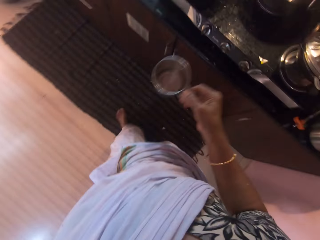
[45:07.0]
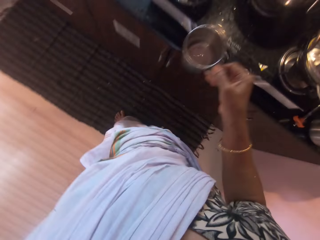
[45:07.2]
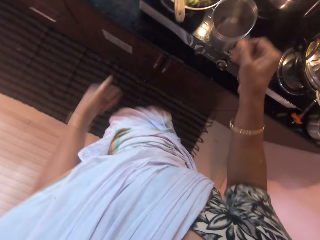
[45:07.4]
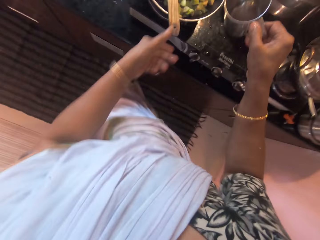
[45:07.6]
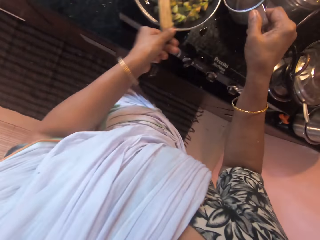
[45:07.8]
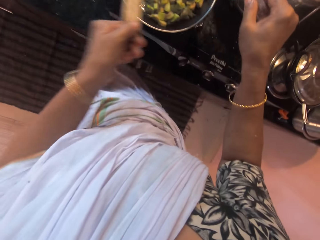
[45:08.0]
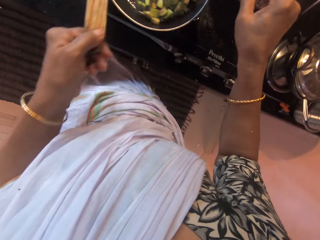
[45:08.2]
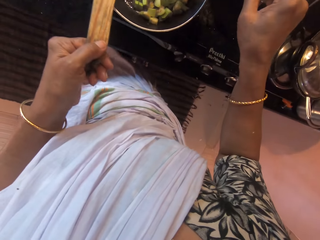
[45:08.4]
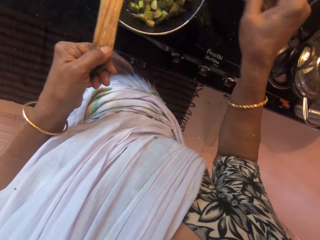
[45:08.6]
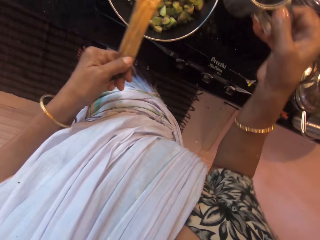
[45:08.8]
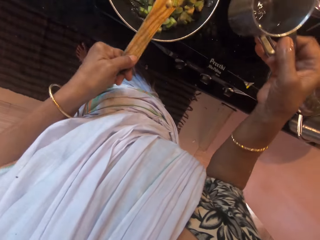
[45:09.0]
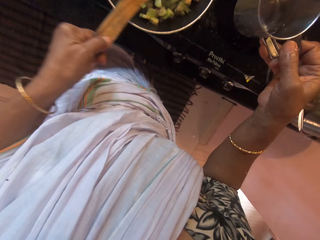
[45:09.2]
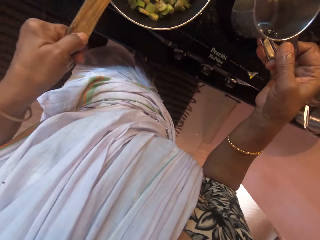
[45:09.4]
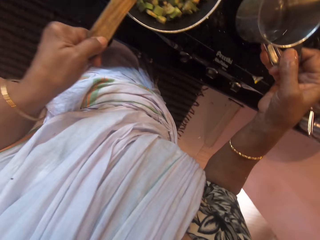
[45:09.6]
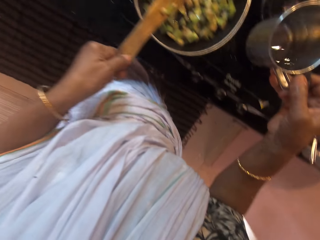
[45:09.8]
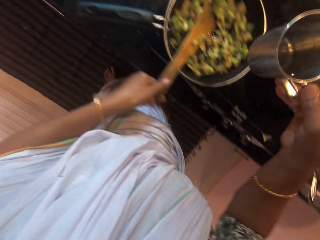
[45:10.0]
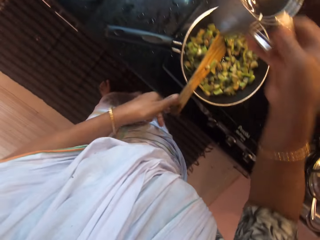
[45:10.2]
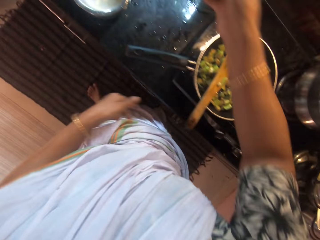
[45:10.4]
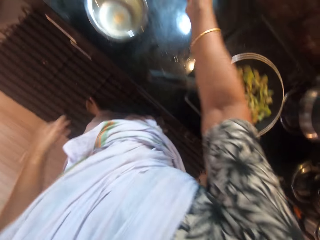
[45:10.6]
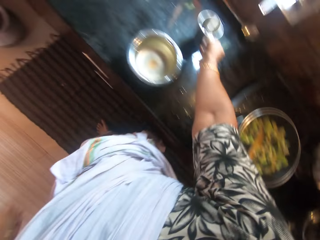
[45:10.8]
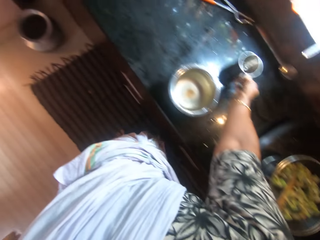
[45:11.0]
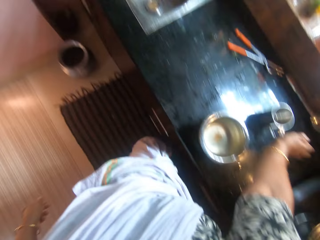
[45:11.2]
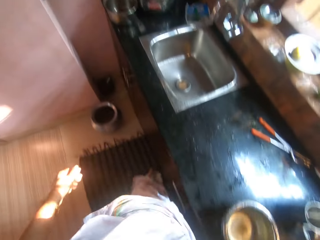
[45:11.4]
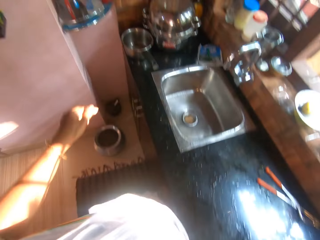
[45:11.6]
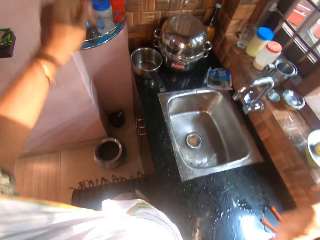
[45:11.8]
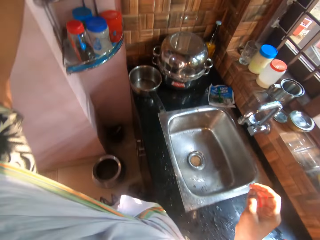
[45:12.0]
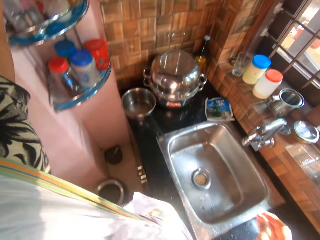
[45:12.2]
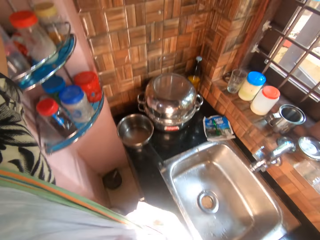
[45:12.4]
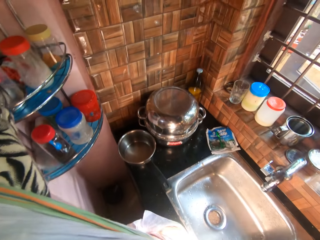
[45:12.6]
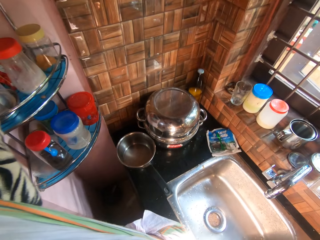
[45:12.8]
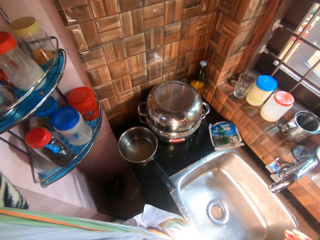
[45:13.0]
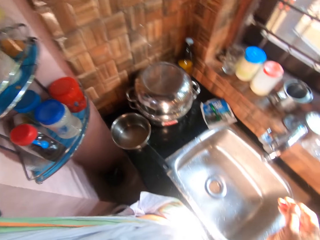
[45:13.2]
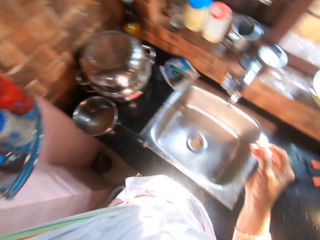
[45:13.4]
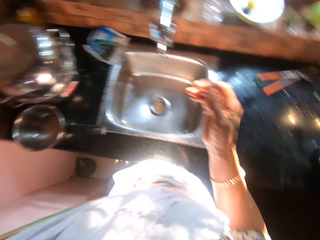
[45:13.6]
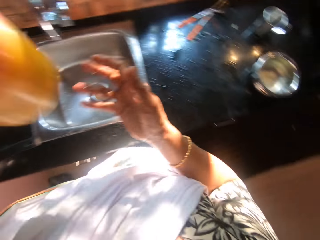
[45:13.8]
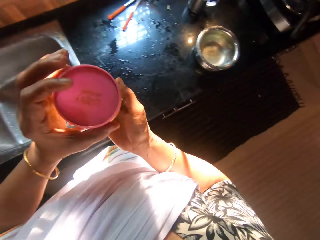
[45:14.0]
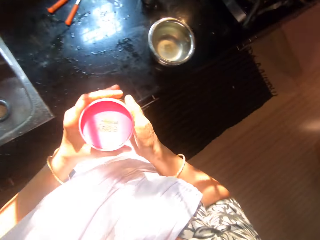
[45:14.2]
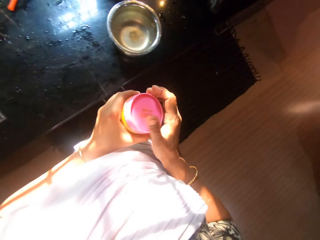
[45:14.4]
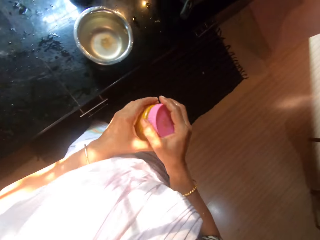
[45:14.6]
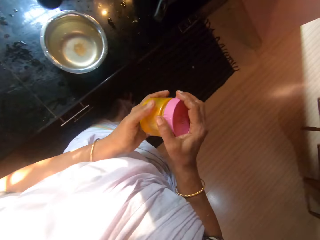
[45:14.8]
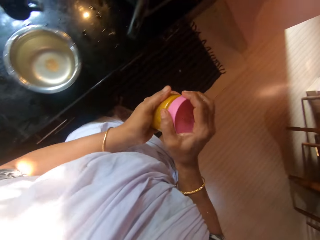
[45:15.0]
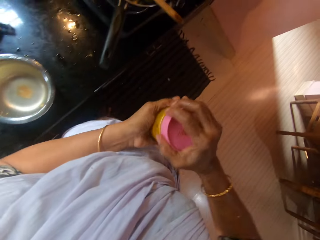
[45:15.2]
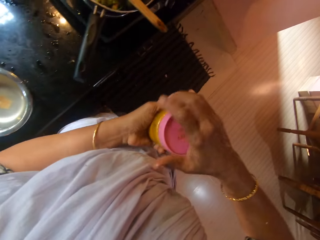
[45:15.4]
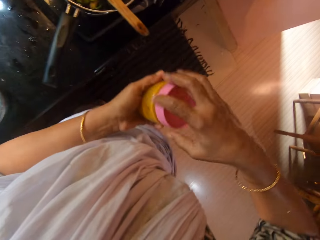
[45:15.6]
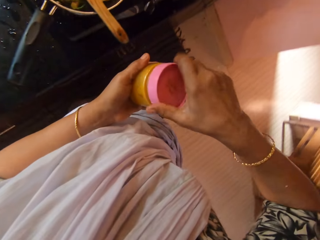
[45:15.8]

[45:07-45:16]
The camera wearer picks the spatula in the frying pan on the cooker with her left hand. She pours the water from the cup in her right hand into the frying pan on the cooker. She stirs the chopped pear in the frying pan on the cooker with the spatula in her left hand. She drops the cup of water in her right hand on the slab. She picks a plastic or tin of turmeric from the rack with her left hand. She holds the plastic of turmeric in her hands. She opens the lid of the can of pepper in her left hand with her right hand. She opens the lid on the plastic of turmeric with her right hand.

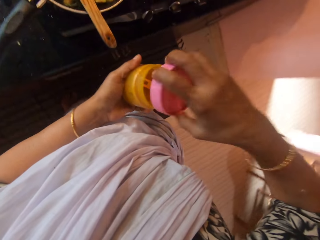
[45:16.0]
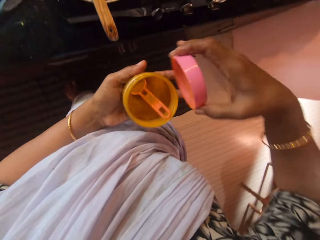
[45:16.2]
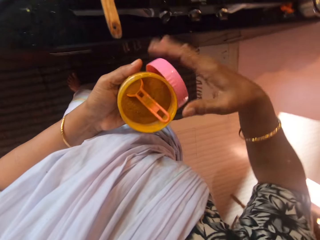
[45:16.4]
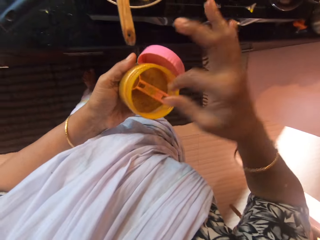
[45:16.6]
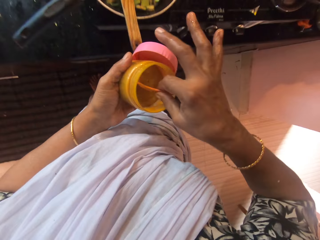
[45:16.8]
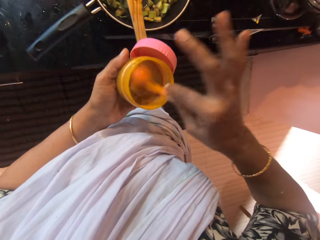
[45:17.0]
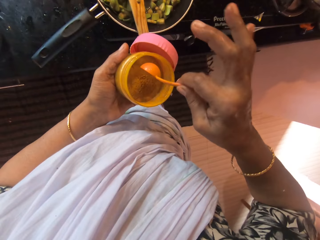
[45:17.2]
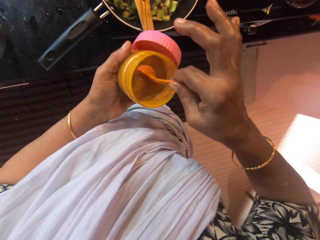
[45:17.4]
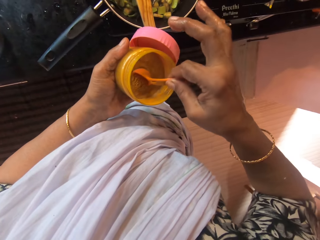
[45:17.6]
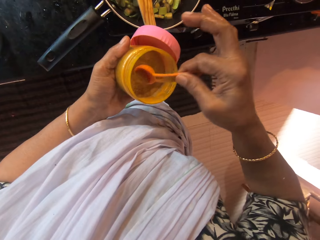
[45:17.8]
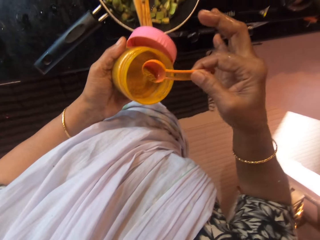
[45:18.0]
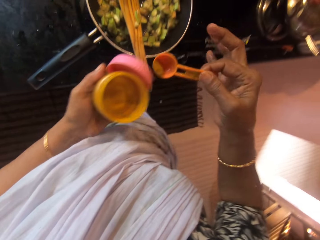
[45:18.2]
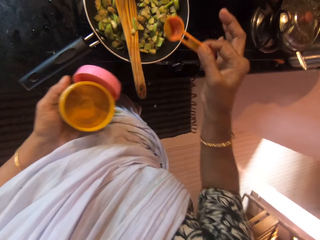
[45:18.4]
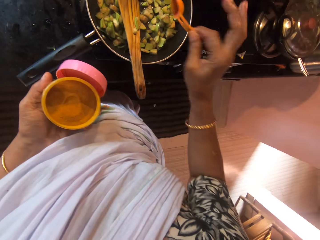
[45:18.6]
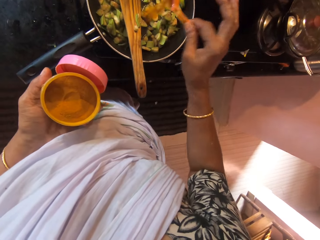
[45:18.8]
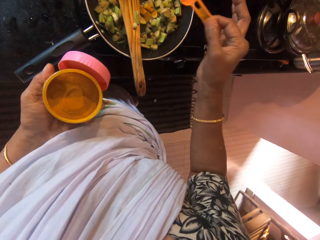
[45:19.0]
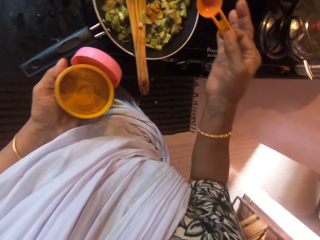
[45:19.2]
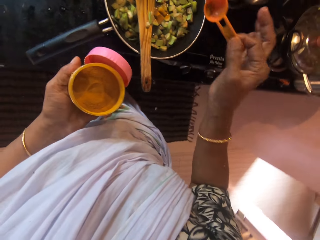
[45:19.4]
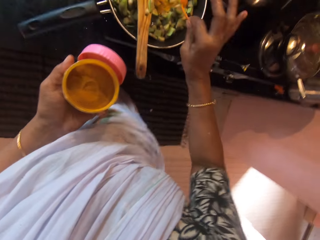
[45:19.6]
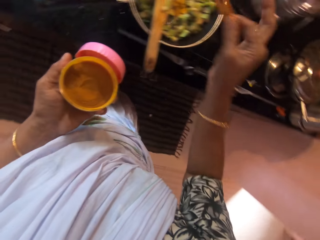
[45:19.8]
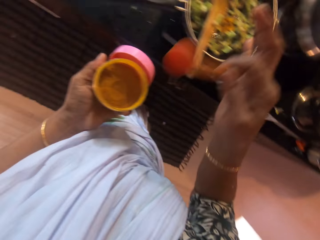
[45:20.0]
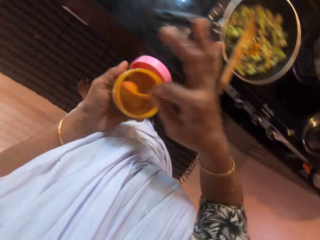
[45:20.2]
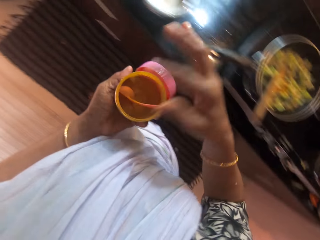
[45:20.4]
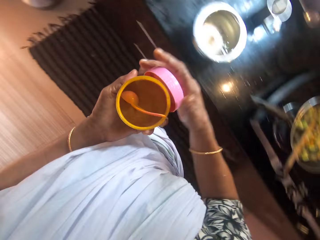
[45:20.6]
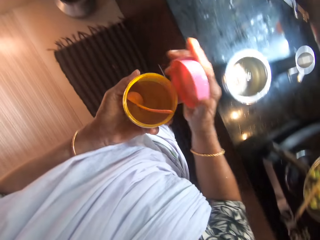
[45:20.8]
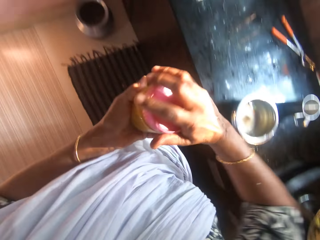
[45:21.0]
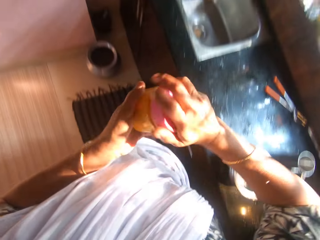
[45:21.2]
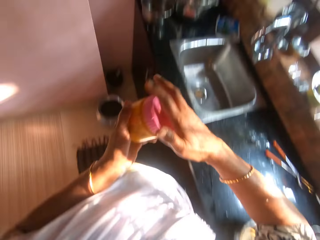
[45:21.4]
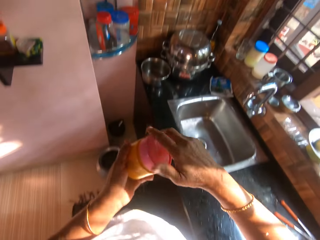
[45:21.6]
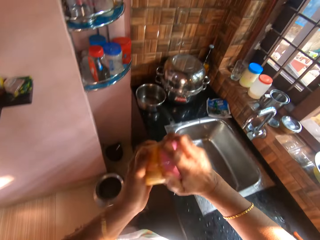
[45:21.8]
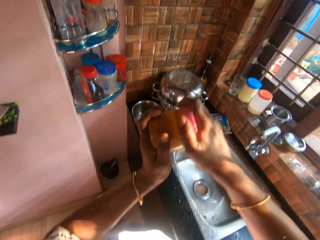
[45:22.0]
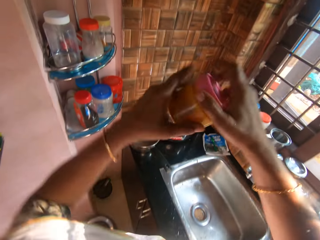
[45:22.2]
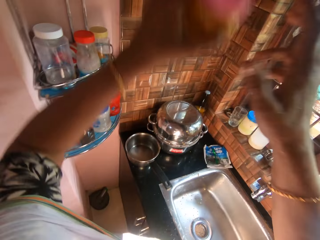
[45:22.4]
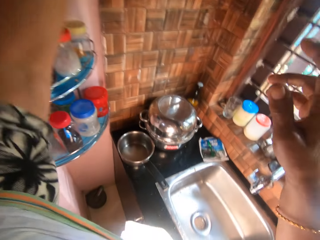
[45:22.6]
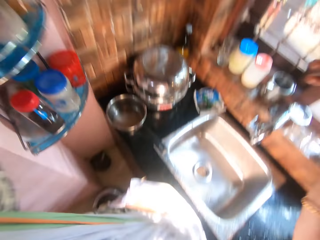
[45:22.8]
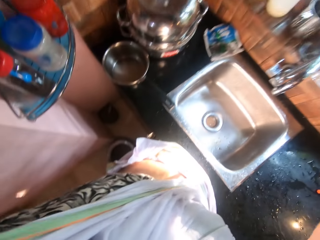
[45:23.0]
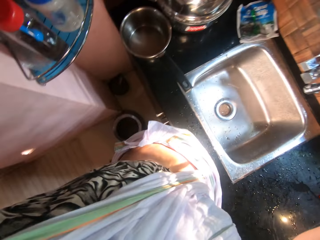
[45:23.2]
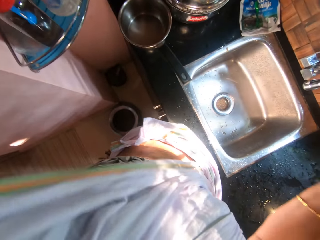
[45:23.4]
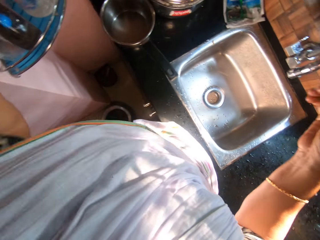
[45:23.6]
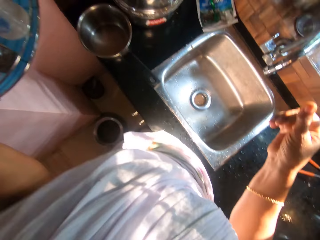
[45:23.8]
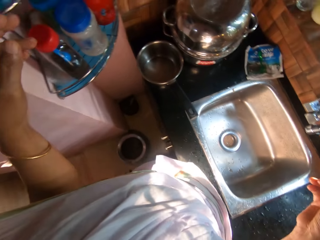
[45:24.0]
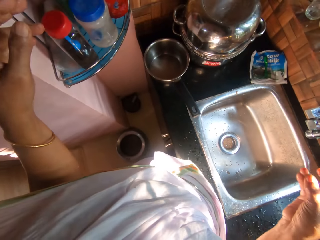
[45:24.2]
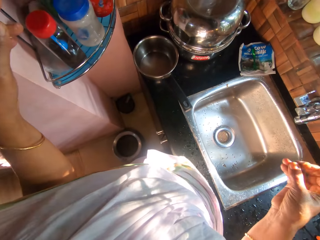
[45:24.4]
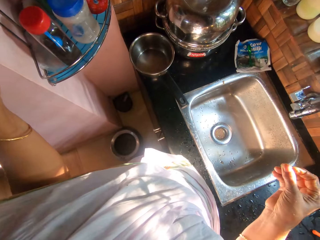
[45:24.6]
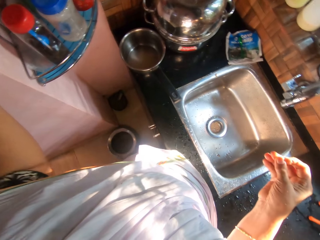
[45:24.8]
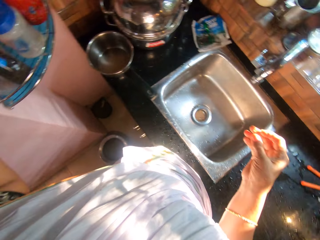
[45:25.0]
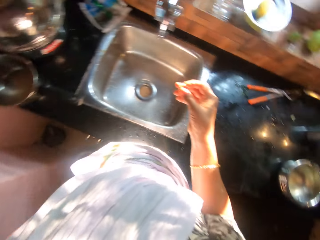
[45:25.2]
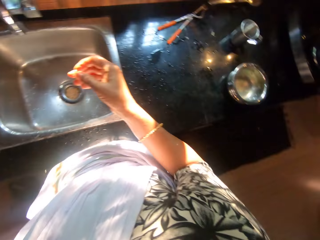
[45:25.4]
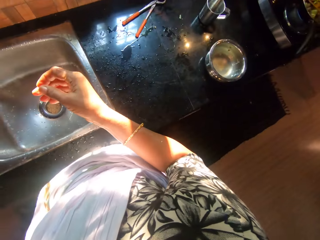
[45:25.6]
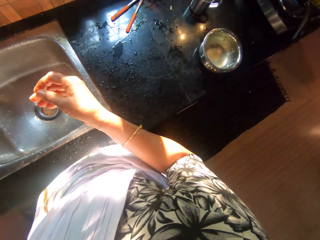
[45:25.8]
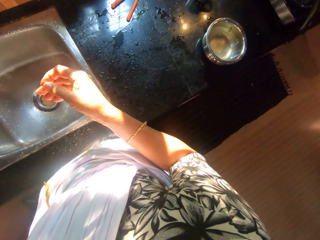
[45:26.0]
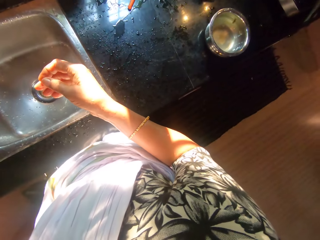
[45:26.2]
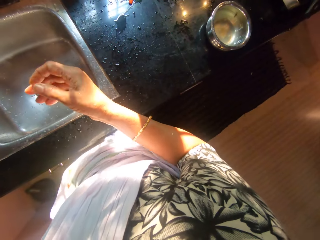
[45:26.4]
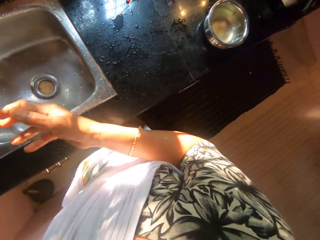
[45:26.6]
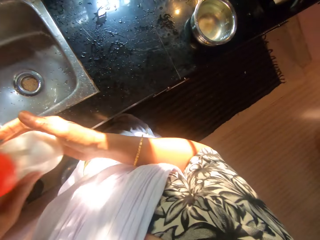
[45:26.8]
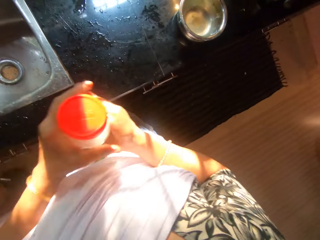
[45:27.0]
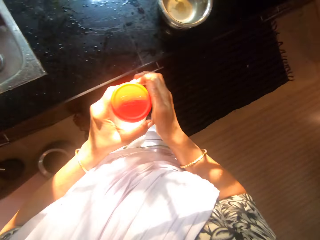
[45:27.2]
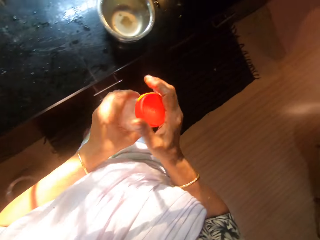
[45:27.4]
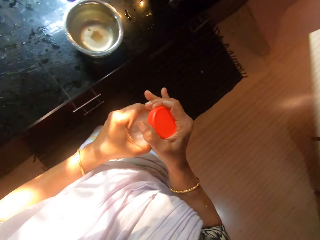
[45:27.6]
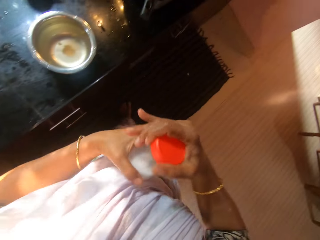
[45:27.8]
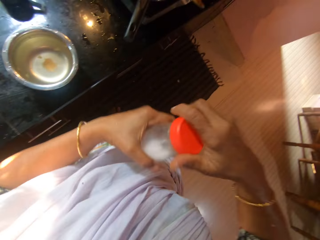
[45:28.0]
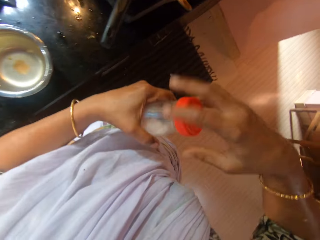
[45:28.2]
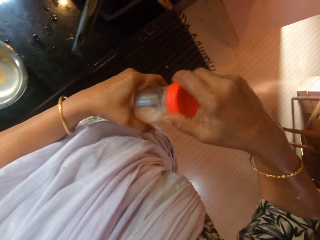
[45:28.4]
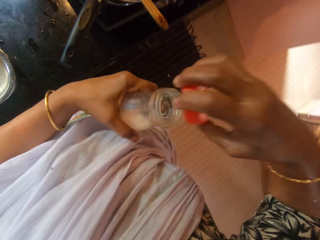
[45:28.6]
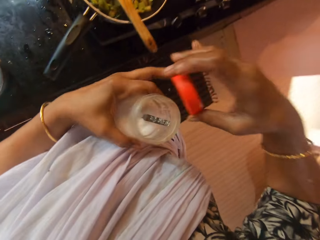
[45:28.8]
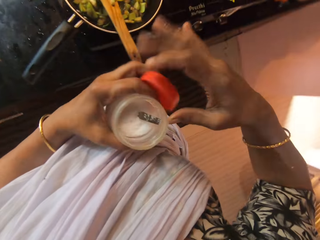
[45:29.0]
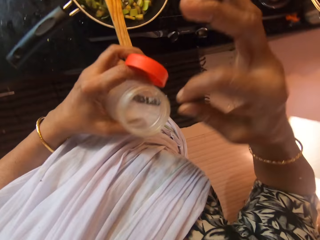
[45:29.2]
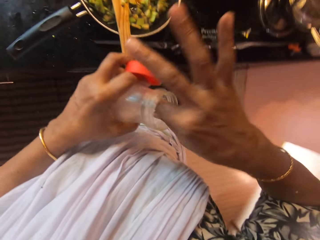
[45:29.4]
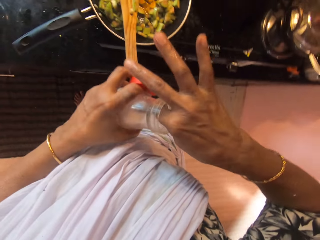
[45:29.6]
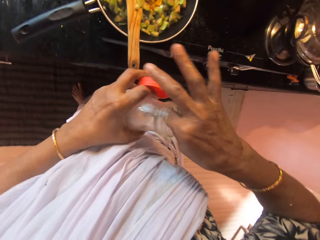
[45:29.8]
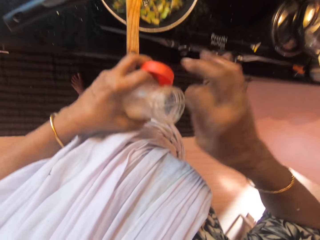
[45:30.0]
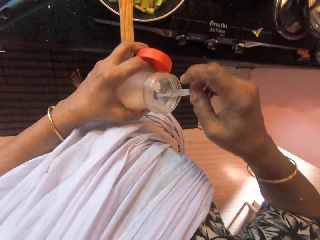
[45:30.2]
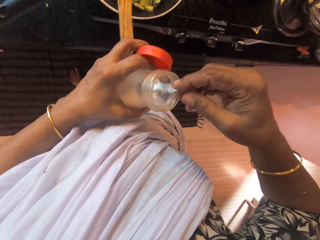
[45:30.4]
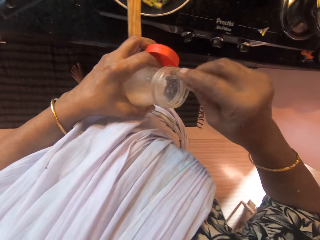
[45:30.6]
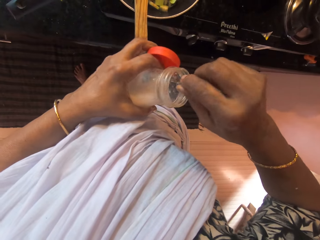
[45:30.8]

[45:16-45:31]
The camera wearer passes the lid from her right hand to her left hand. She holds the lid with the left hand. She picks a spoon from the can of pepper in her left hand with her right hand. She scoops pepper from the can of pepper in her left hand with the spoon in her right hand. She pours the pepper into the pan of vegetables with the spoon in her right hand. She drops the spoon in the can of pepper in her left hand with her right hand. She passes the lid from her left hand to her right hand. She covers the can of pepper in her left hand with the lid in her right hand. She drops the can of pepper in the cabinet with her left hand. She drops a can of salt in her right hand with her left hand. She grabs the can of salt with her left hand. She carries the container. She opens the lid of the can of salt in her left hand with her right hand. She passes the lid from her right hand to her left hand. She picks a spoon from the can of salt in her left hand with her right hand.
